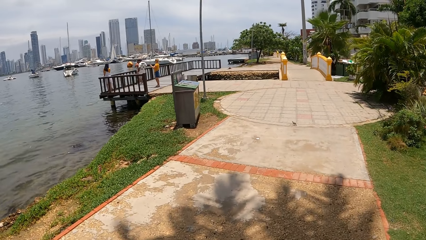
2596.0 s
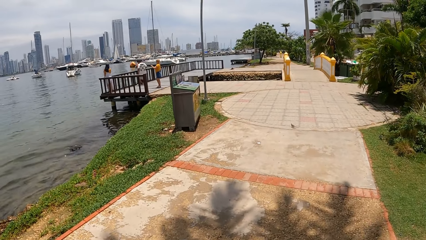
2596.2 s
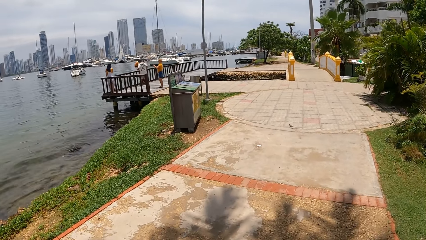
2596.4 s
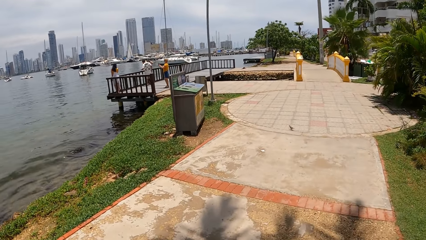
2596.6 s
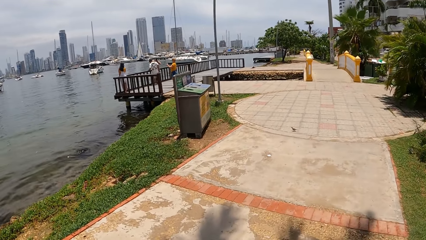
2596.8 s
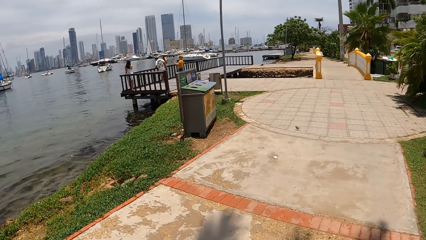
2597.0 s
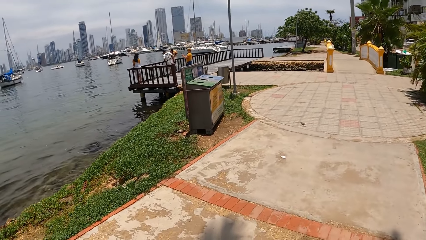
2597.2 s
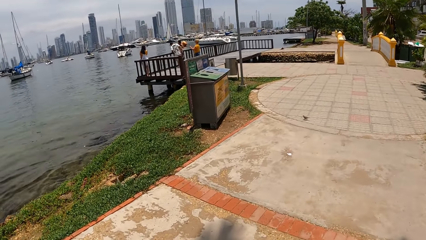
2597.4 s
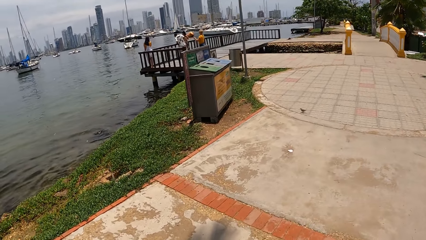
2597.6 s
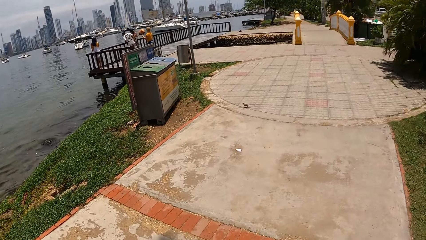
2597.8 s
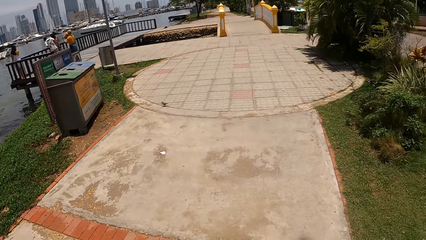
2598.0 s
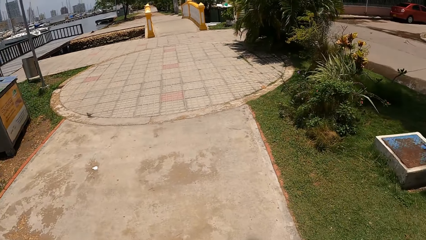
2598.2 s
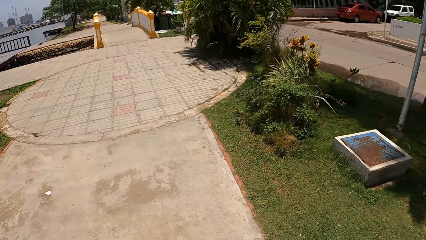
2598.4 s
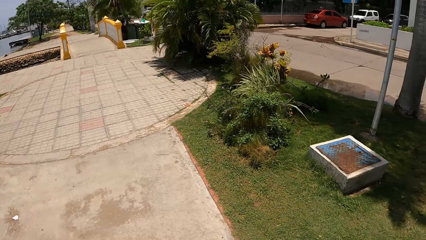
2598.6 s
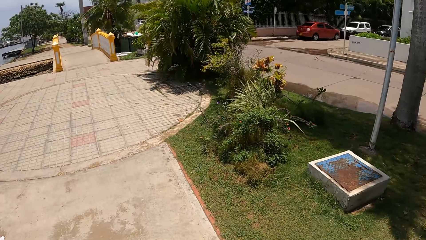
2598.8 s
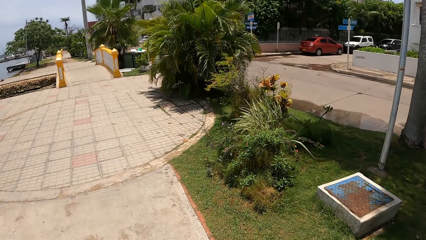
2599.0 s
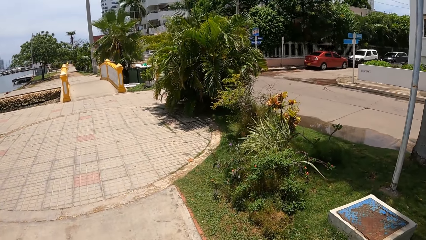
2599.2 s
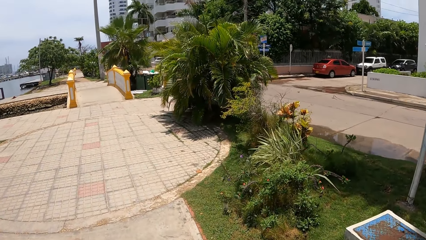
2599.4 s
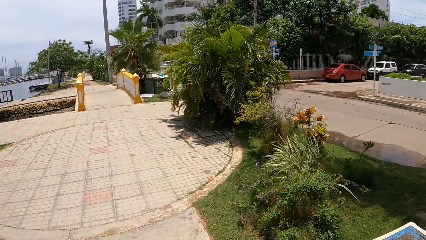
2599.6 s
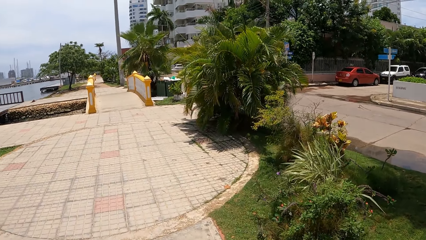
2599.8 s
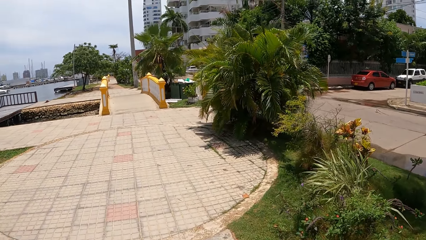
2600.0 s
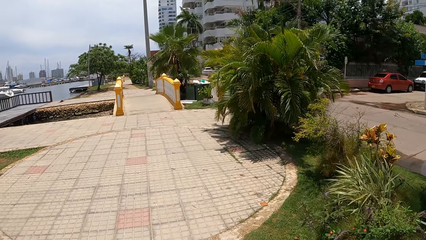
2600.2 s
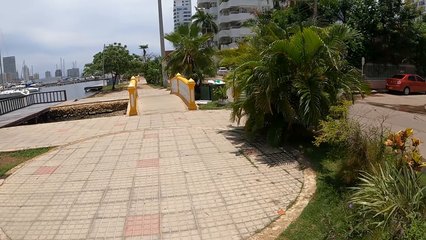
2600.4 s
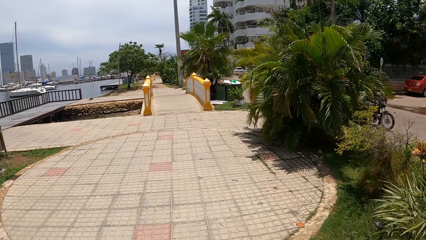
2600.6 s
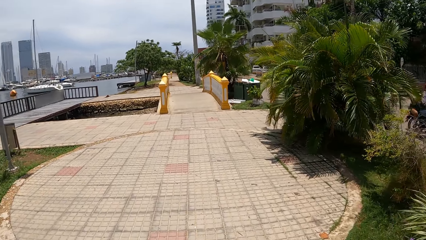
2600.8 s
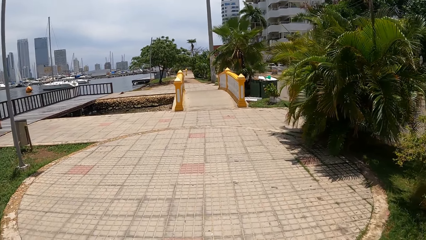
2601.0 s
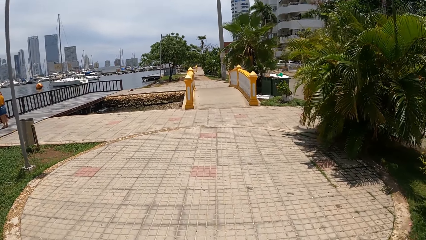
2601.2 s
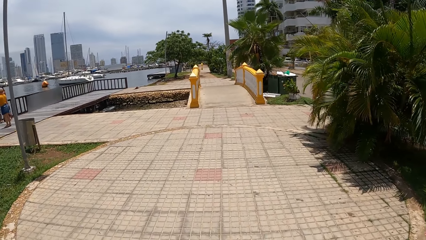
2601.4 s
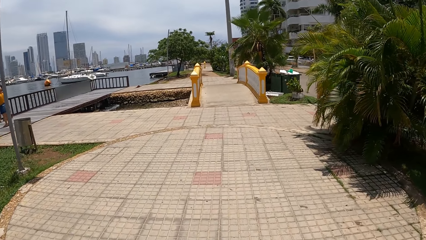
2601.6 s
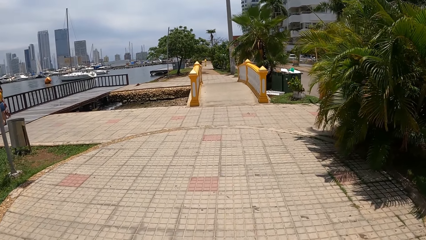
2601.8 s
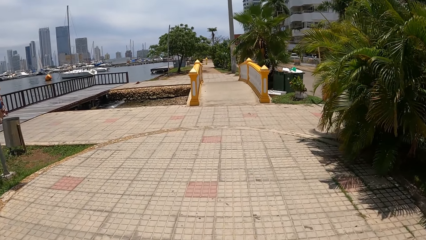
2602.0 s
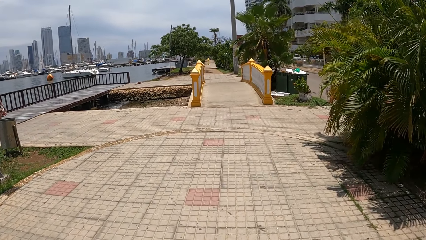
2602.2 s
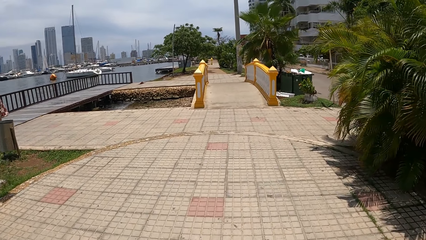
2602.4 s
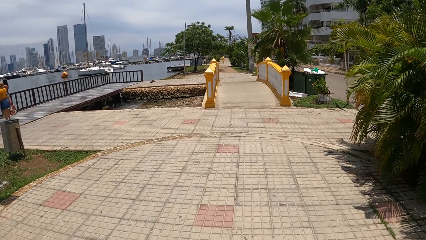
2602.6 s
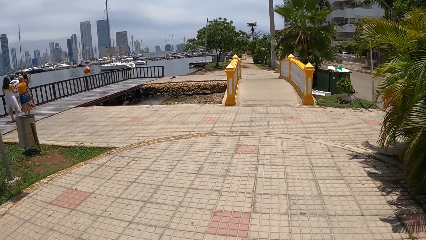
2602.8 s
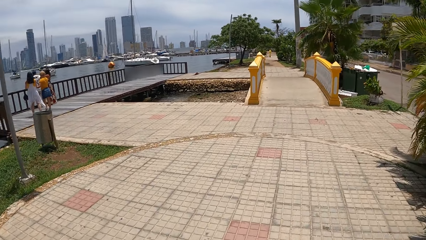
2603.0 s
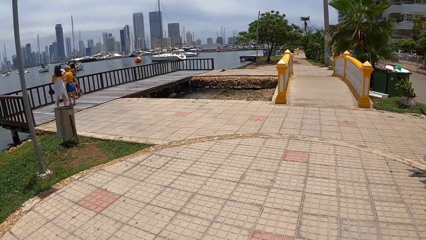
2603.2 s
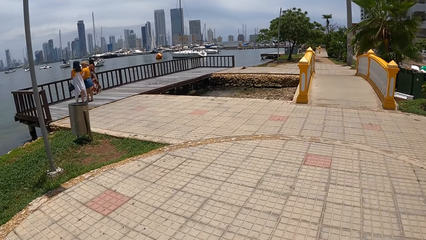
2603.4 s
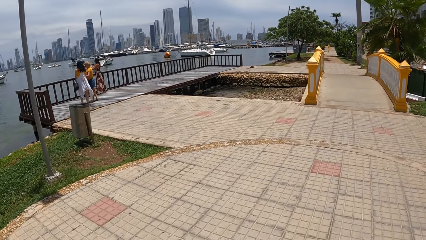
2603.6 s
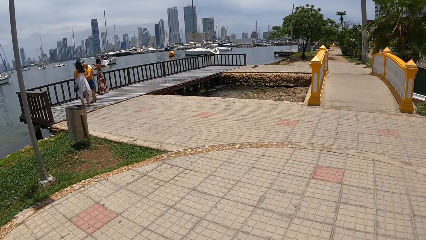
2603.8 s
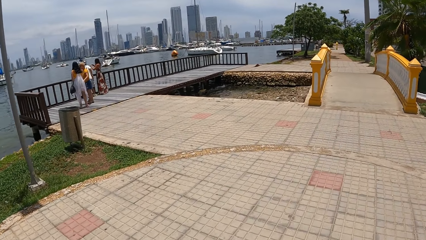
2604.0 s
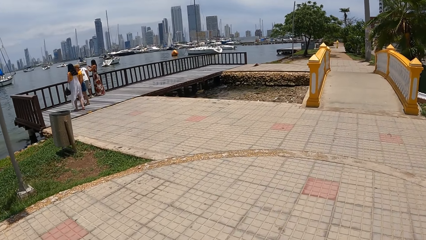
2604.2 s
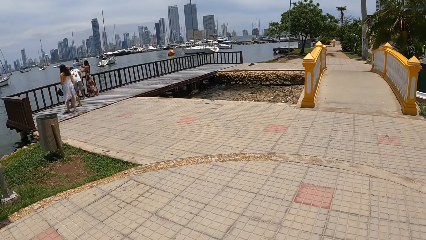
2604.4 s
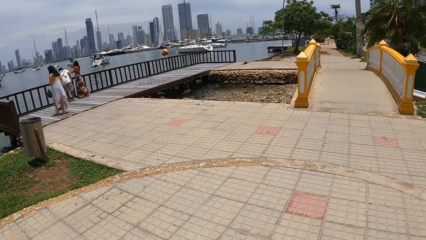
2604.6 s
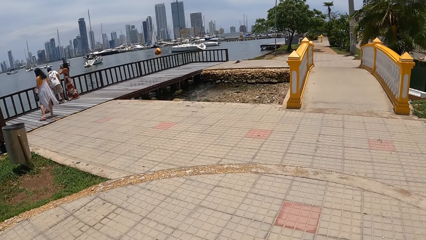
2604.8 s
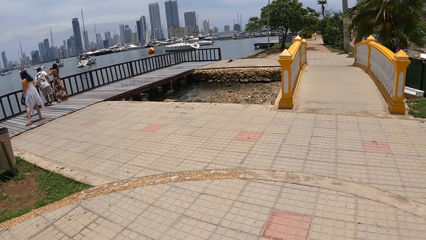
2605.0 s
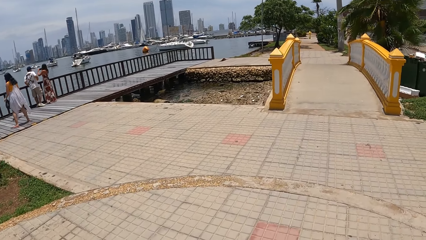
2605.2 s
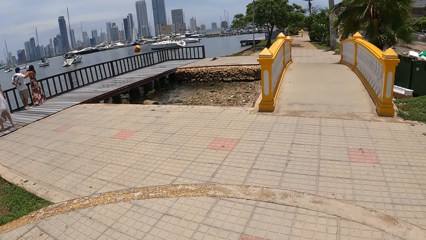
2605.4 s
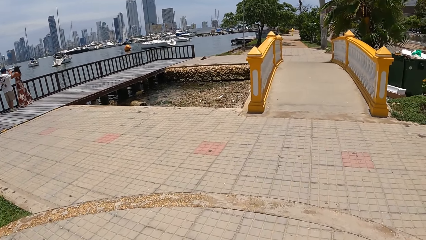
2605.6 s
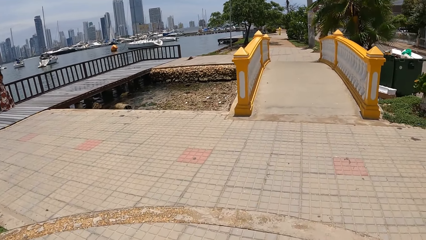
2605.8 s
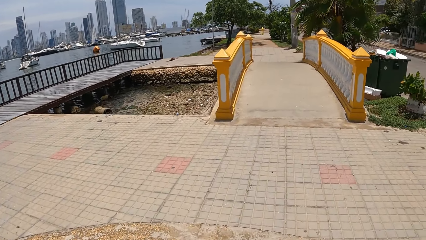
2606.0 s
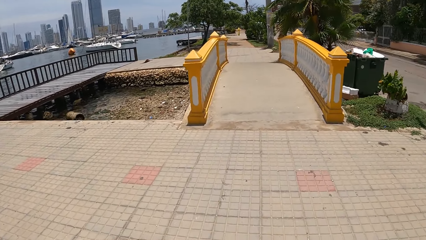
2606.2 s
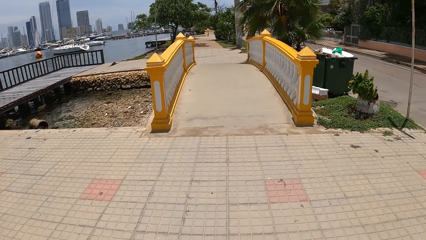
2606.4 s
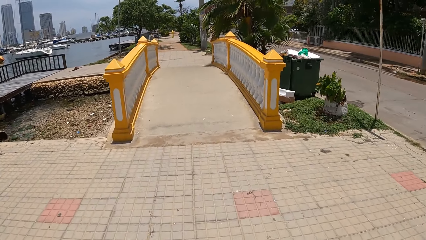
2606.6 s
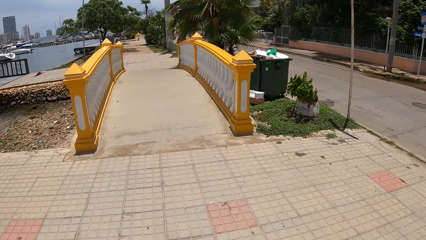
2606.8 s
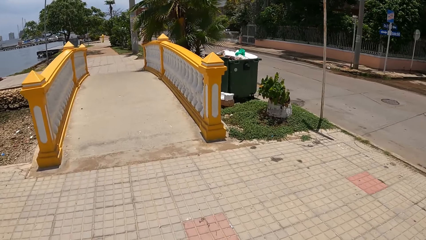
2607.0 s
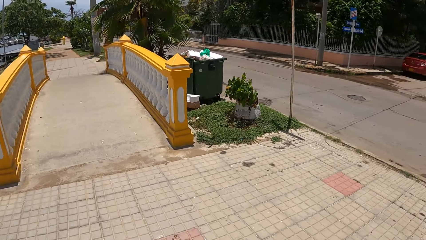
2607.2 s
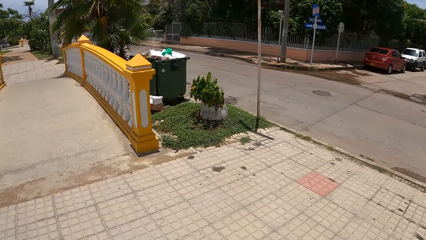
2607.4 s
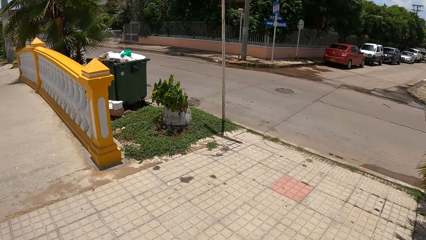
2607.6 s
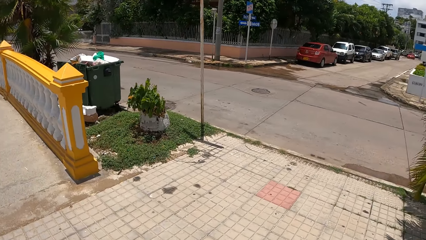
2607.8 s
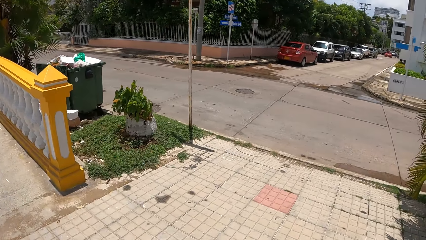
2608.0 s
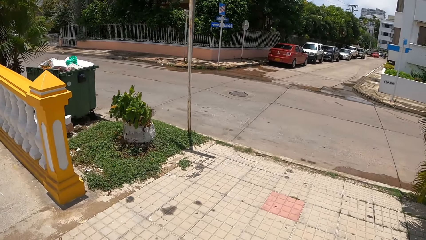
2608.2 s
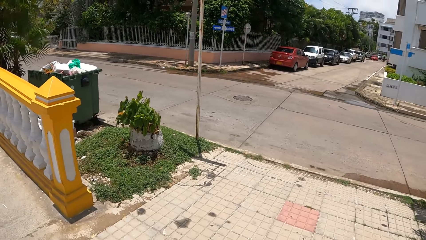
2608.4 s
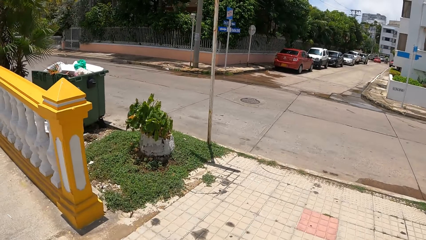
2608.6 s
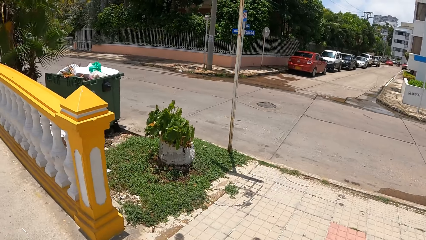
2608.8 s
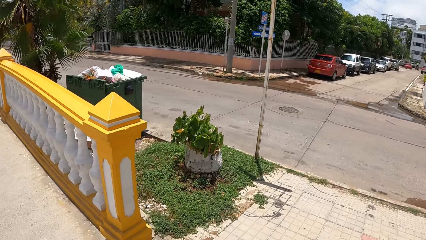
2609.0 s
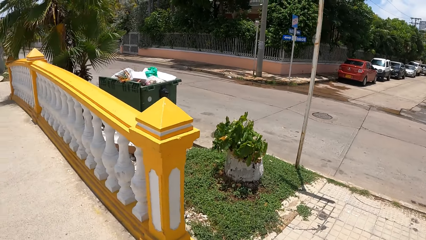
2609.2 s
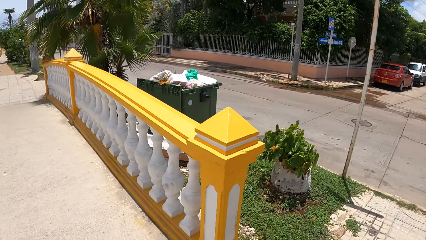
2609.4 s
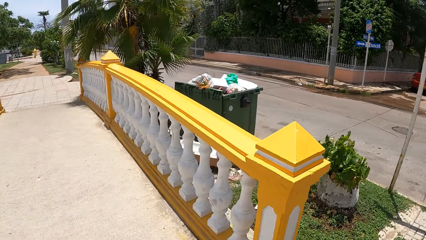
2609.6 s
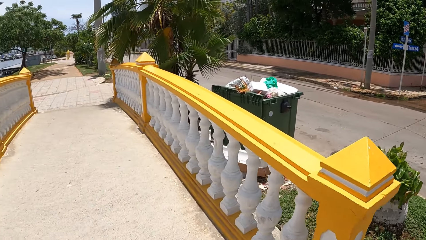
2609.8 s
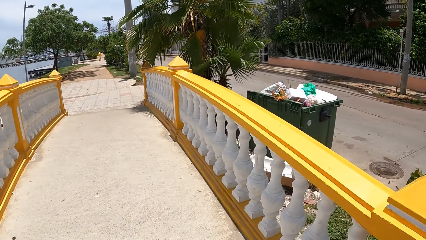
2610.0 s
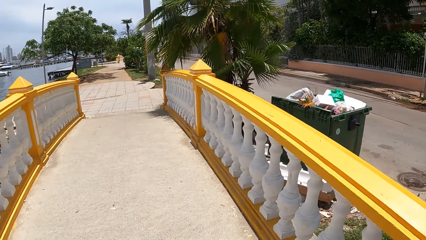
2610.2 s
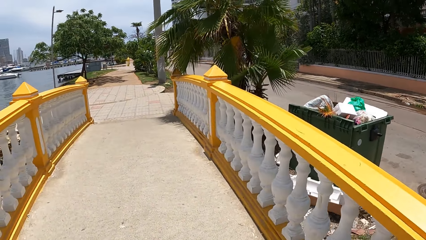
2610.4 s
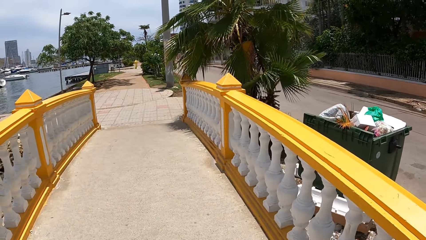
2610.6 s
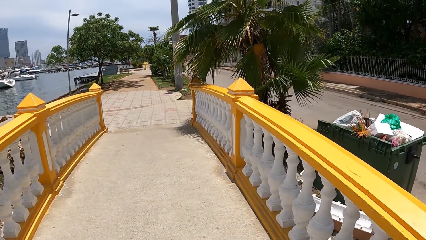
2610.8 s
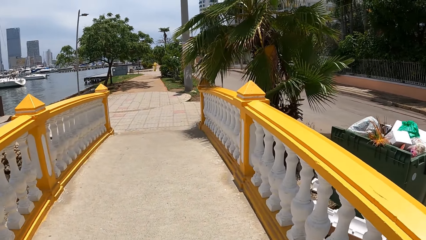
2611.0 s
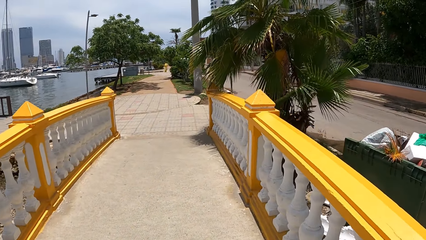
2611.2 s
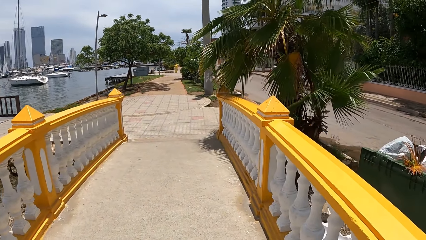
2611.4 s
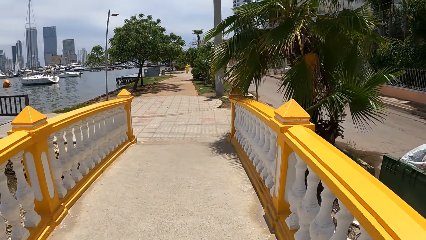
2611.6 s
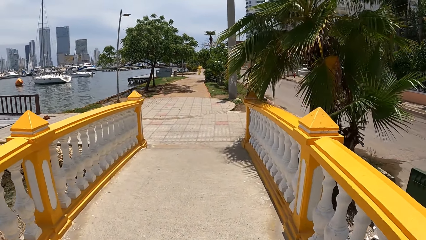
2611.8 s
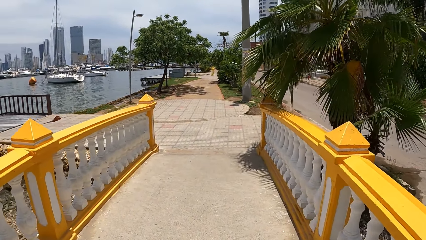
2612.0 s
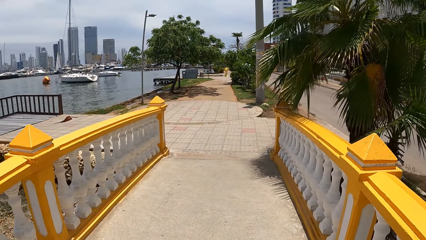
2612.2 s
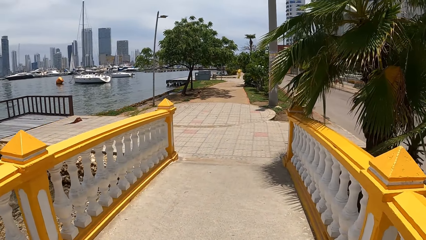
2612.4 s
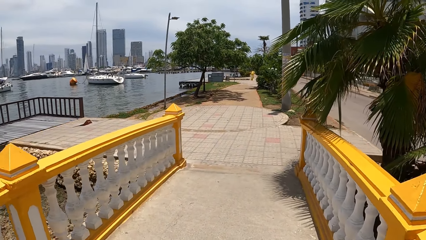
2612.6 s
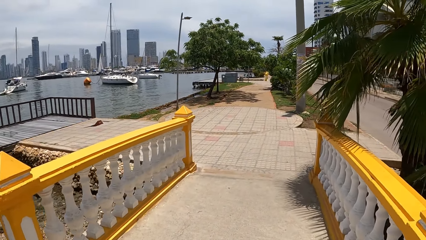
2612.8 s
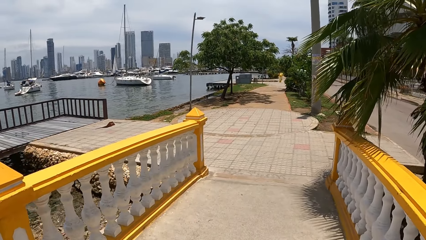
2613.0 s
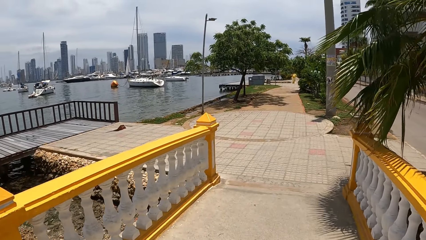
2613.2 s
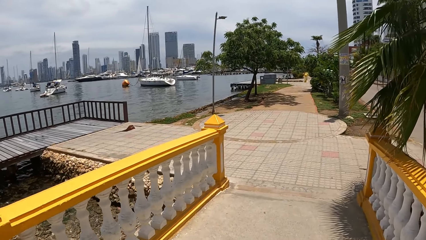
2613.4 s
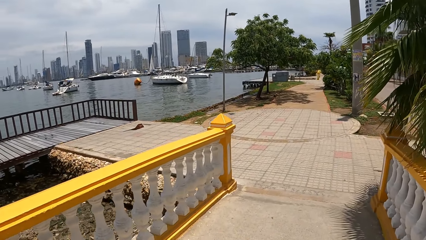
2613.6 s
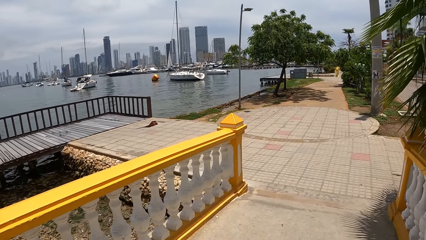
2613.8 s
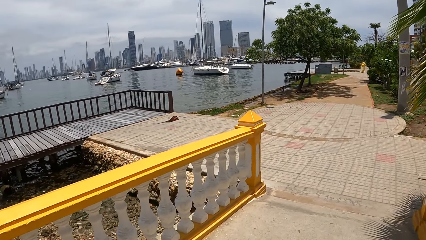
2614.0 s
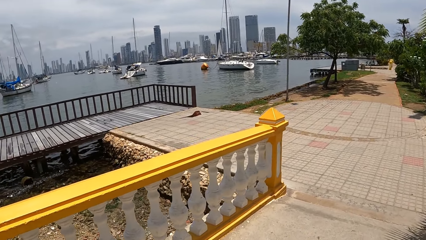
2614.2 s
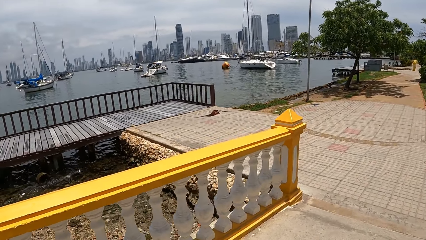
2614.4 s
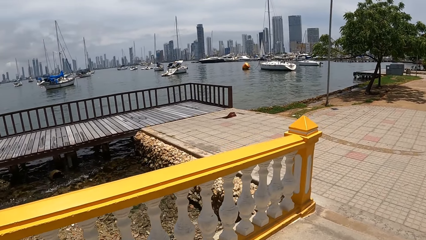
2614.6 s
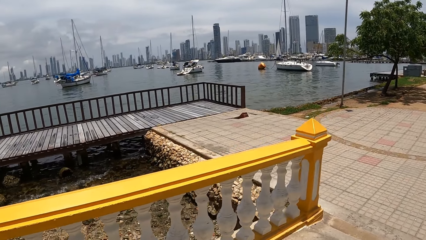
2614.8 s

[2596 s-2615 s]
The camera wearer looks at the bird on the pathway. They look at the septic tank. They look at the palm trees. They look at the parked vehicles. They cross the bridge. They look at the trash in the trash bin.
